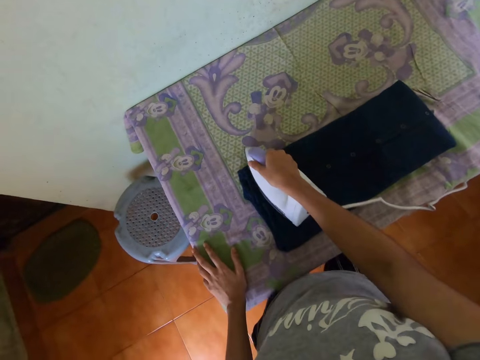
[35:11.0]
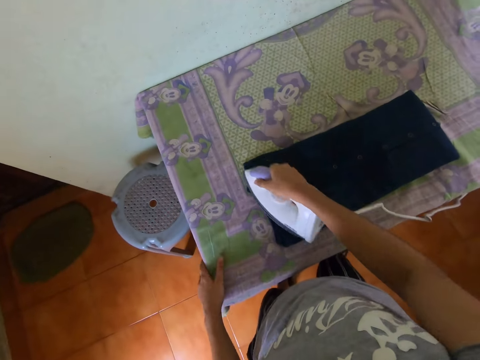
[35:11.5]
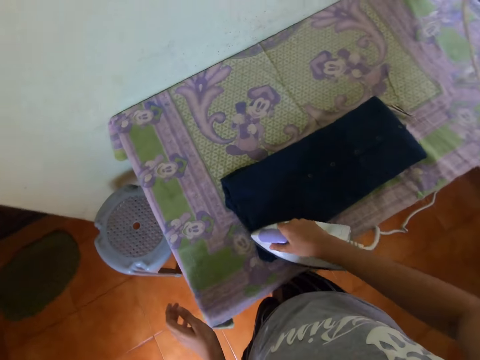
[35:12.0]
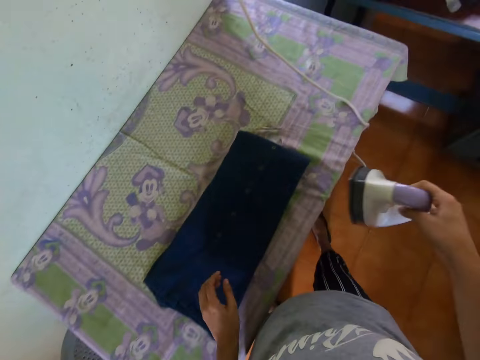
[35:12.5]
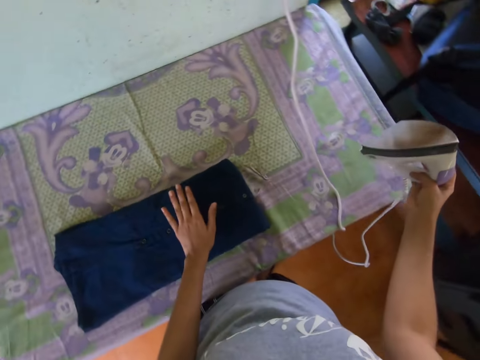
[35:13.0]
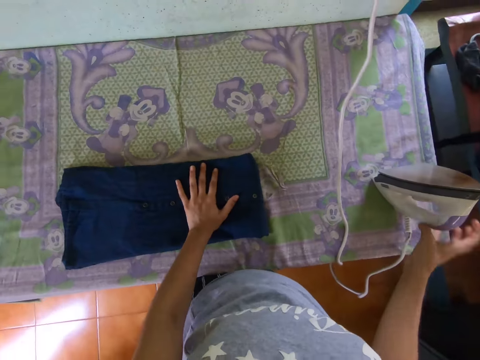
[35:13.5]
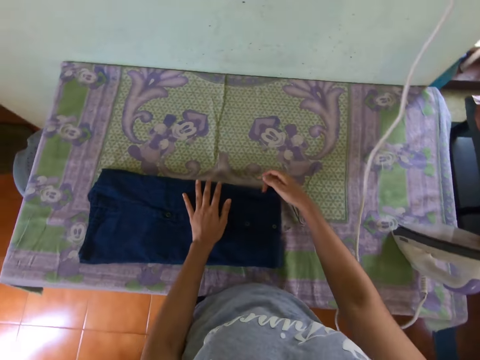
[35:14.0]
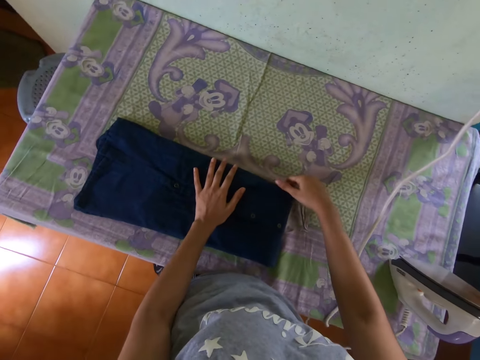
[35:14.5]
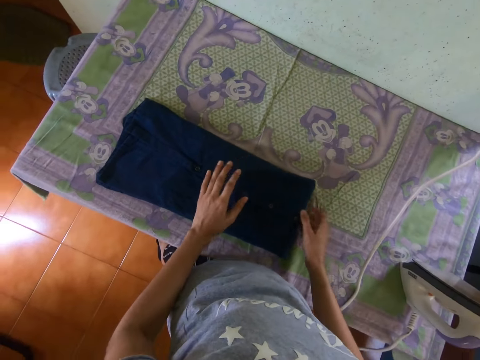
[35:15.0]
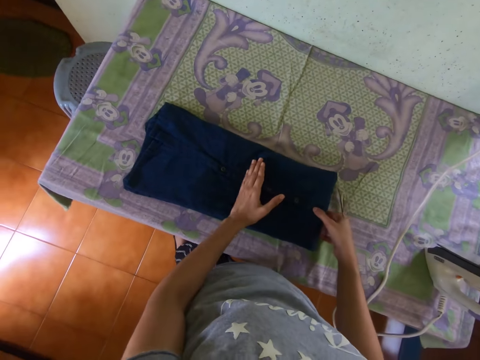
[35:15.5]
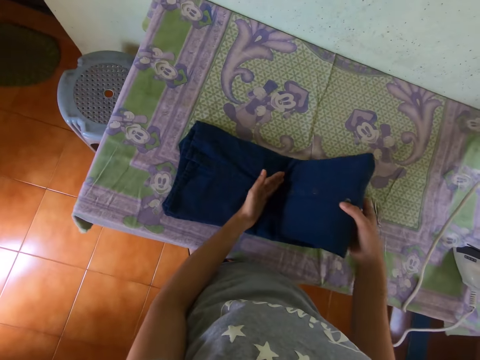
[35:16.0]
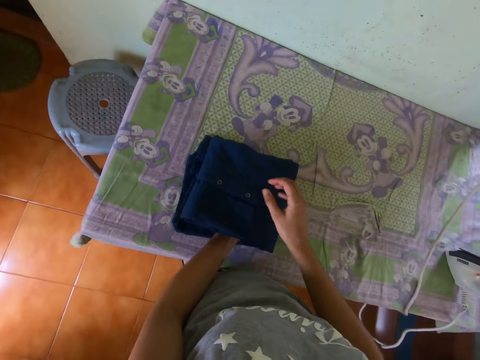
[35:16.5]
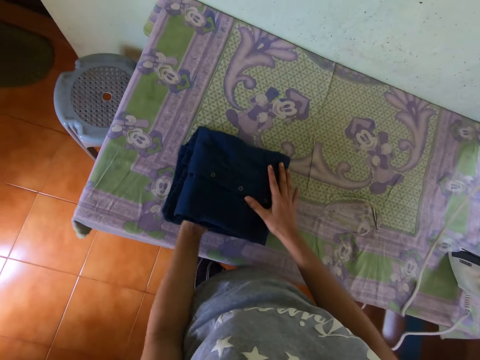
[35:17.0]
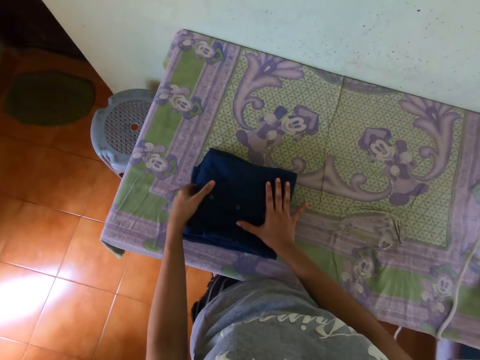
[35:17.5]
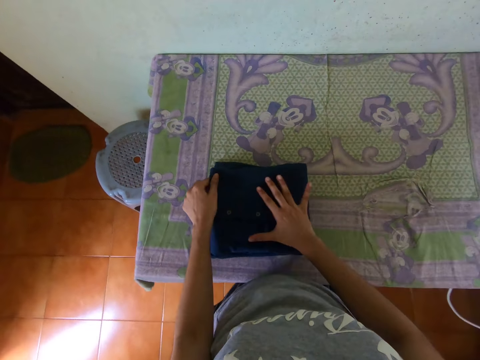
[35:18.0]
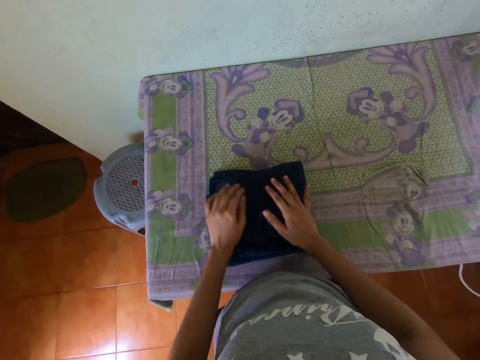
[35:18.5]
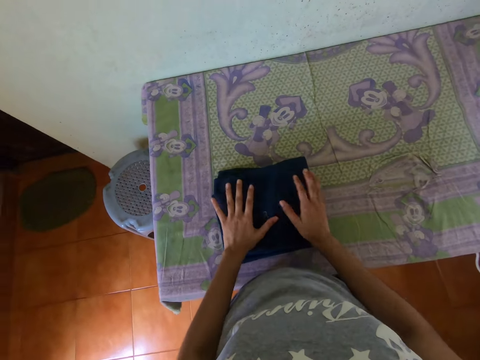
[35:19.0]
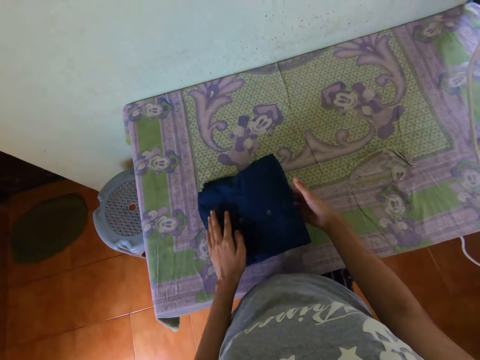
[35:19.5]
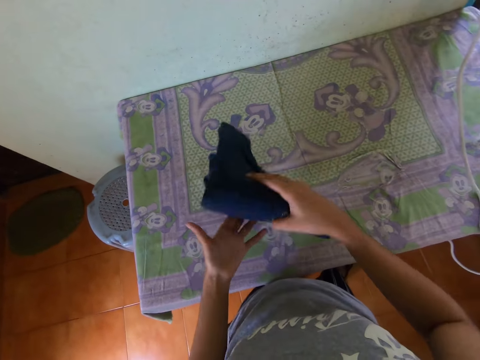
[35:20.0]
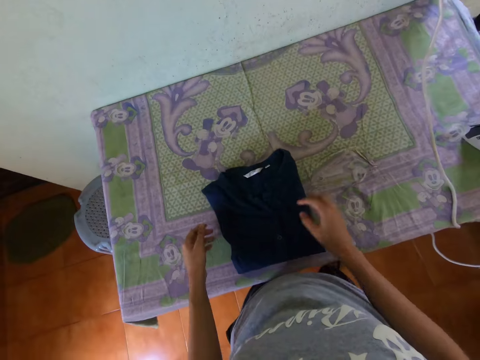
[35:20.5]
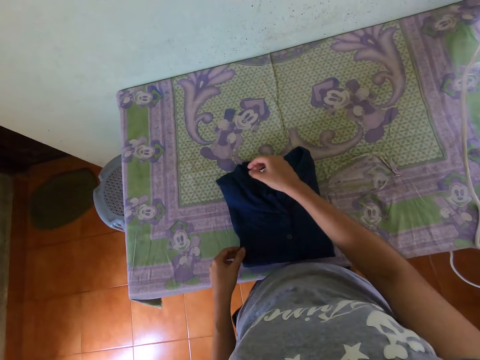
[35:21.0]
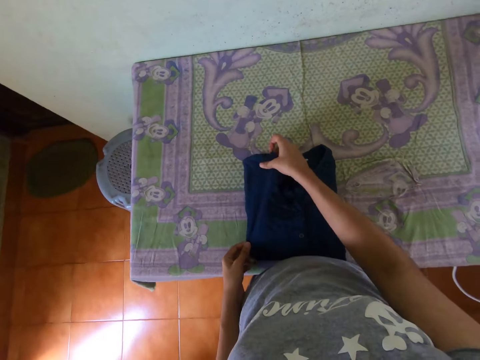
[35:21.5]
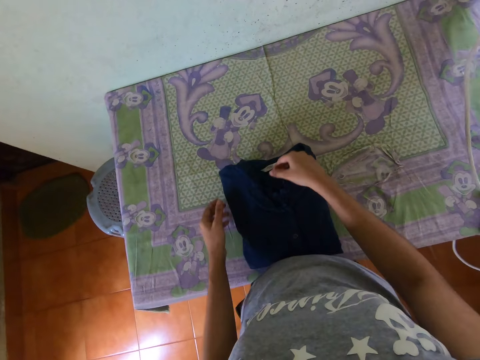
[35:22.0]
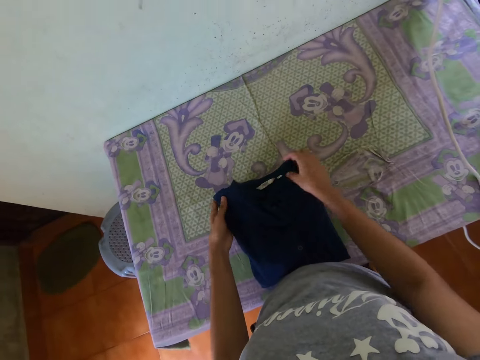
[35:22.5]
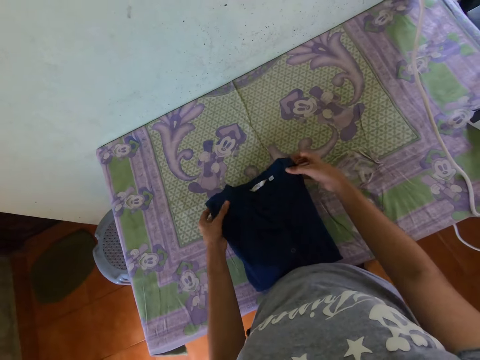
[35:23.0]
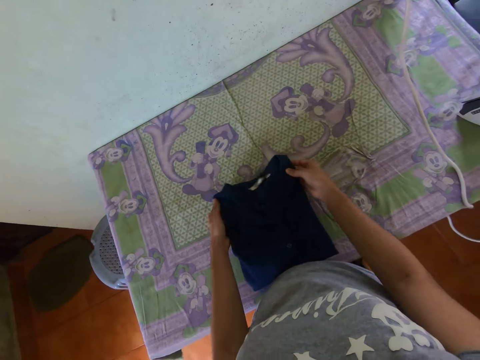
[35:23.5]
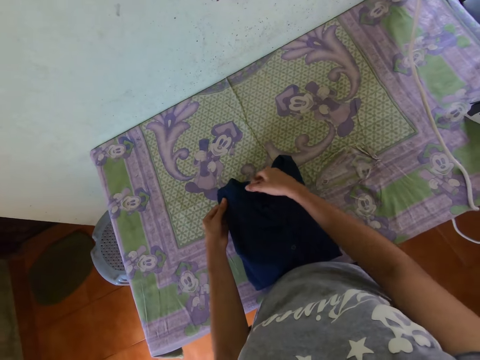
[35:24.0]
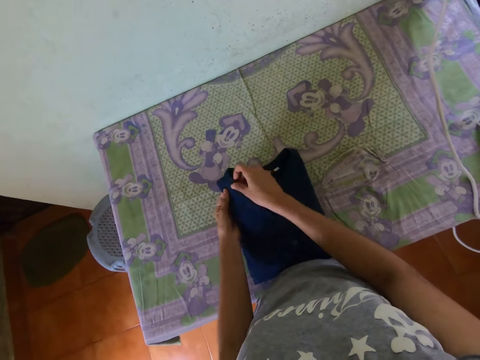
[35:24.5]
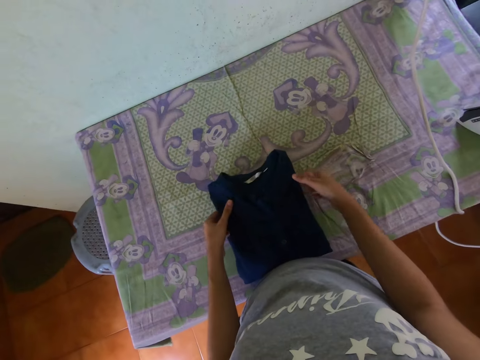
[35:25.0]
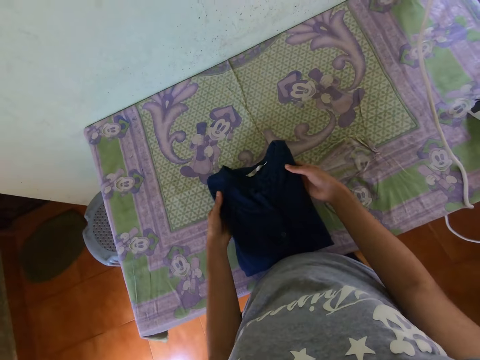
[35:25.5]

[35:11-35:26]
The camera wearer places her left hand on the table. She places her left hand on the shirt on the table. She places the iron in her right hand on the table. She places her right hand on the shirt on the table. She places her left hand on the shirt on the table. She folds the shirt on the table with both hands. She places both hands on the shirt on the table. She picks the shirt from the table with her right hand. She turns the cloth. She places the shirt in her right hand on the table. She arranges the shirt with both hands.

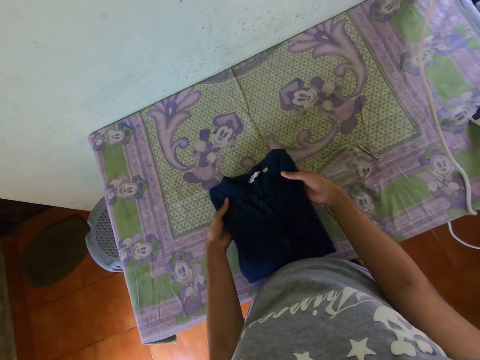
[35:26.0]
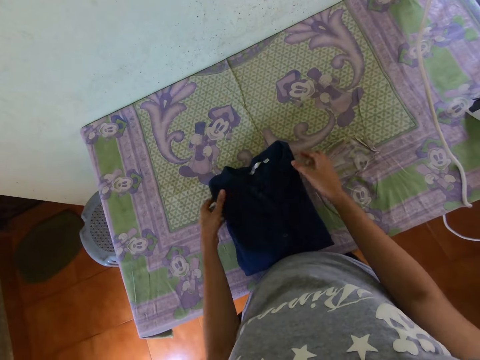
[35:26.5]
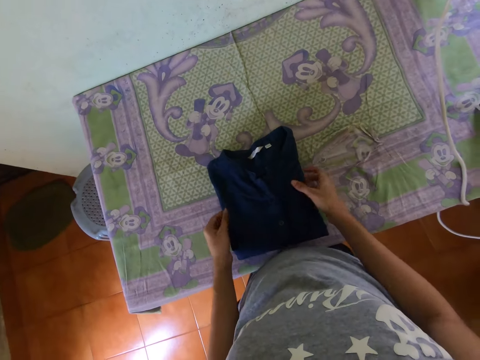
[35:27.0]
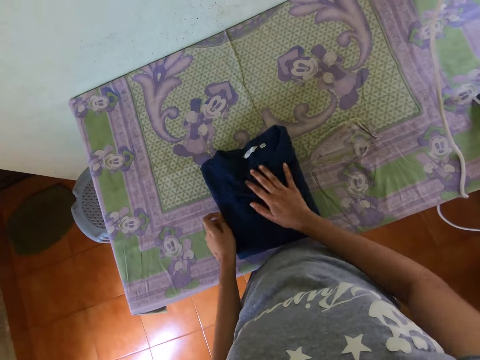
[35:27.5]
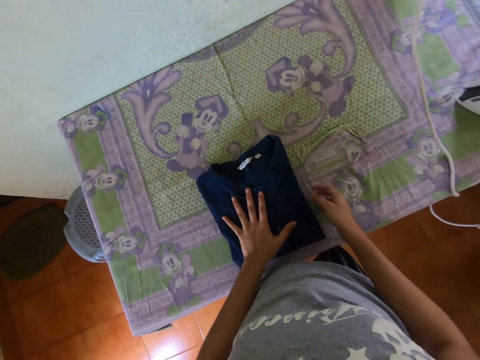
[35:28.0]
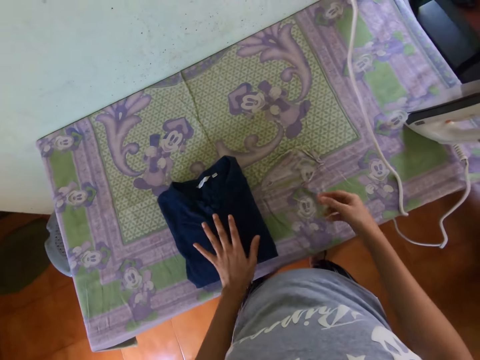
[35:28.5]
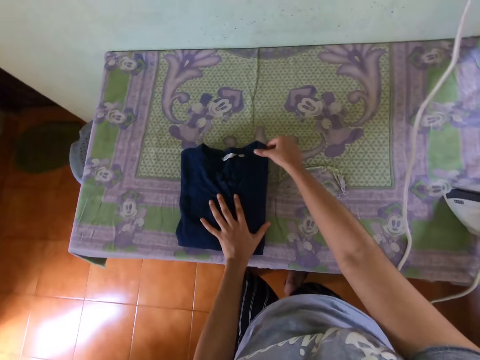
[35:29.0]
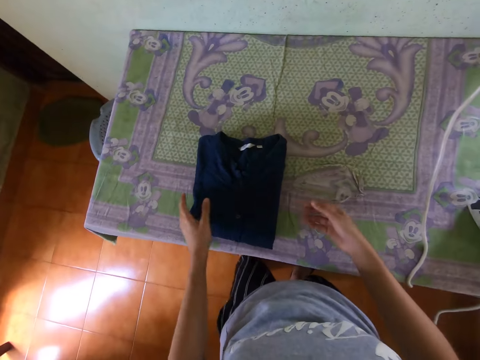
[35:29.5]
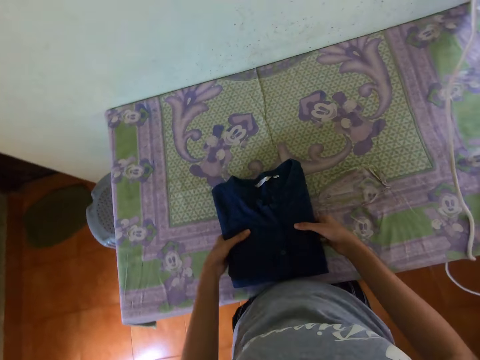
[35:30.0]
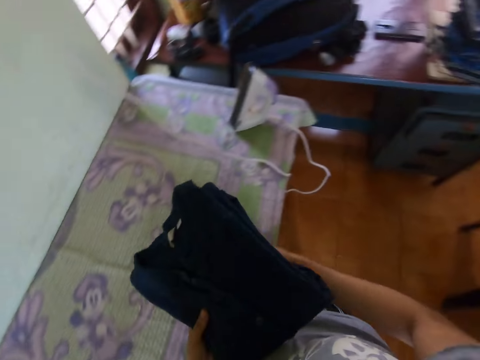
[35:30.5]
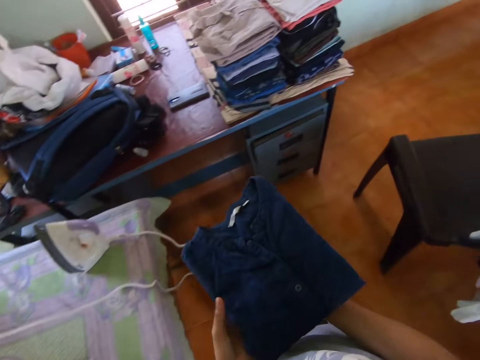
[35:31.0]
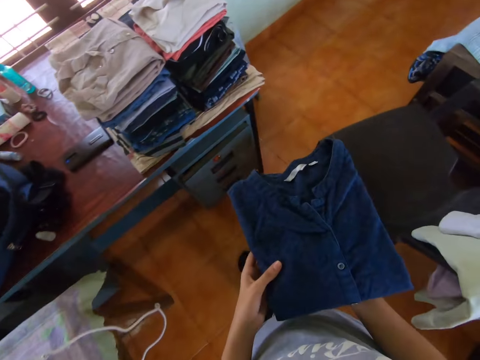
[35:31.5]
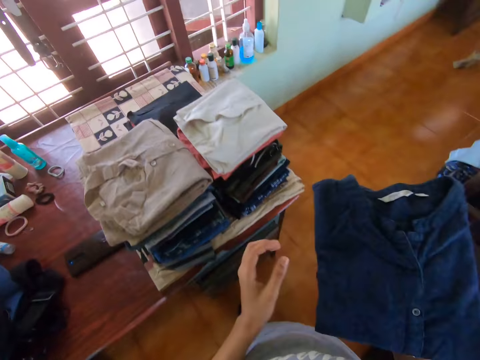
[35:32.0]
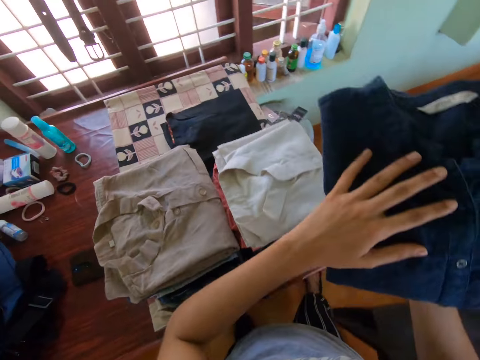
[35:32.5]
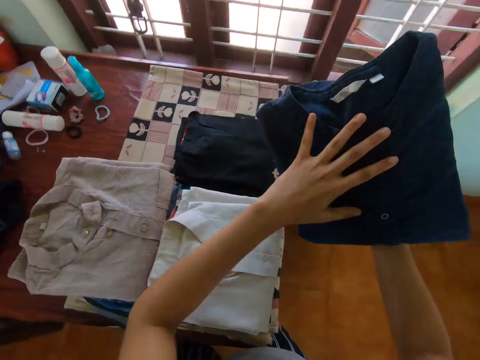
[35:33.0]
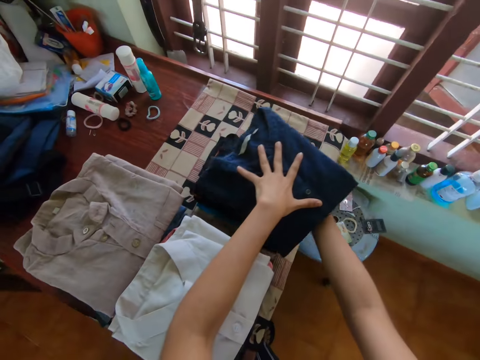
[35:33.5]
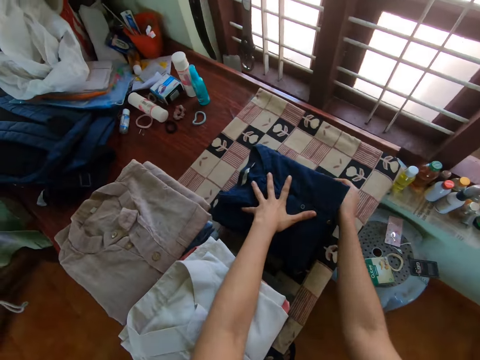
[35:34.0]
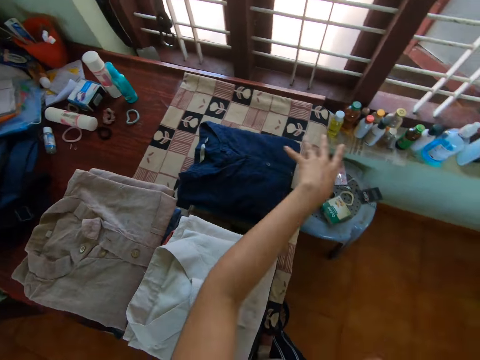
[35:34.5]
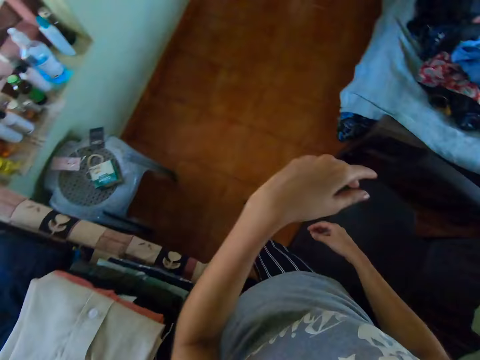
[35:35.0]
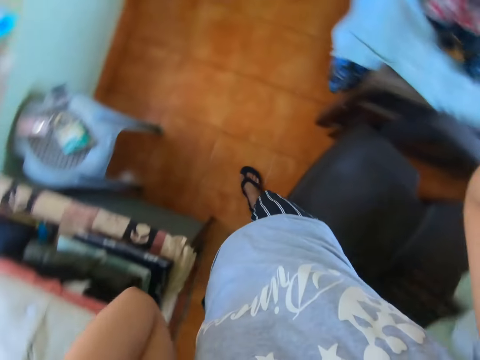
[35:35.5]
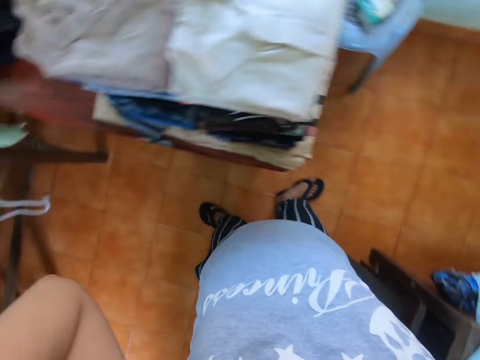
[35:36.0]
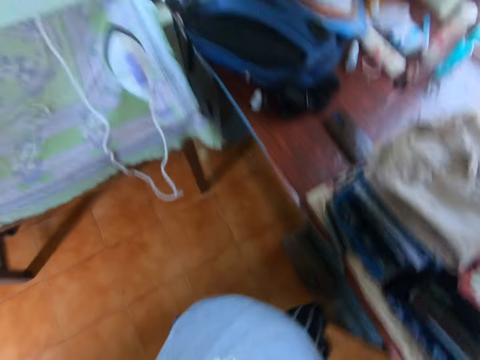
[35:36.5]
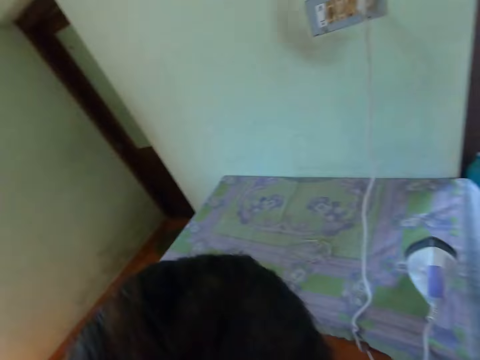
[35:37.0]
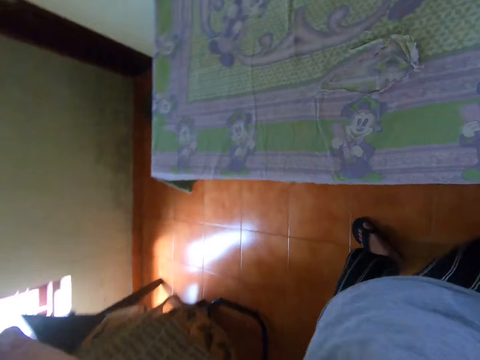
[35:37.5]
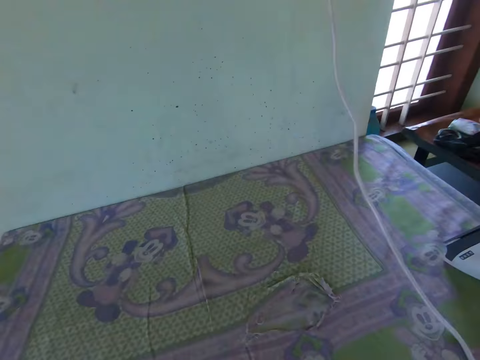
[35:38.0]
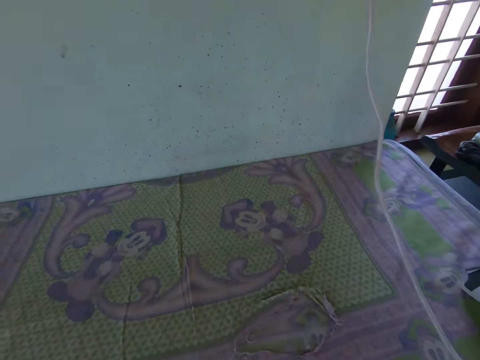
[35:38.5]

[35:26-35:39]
The camera wearer places her right hand on the shirt on the table. She places her left hand on the shirt on the table. She touches the shirt with her right hand. She picks the shirt from the table with both hands. She places her right hand under the shirt. She carries the cloth. She walks in the room. She places her left hand on the shirt in her right hand. She places the shirt in her hands on the shirts on the table. She moves her hands towards the camera on her head. She touches the body. She flips her hair. She walks in the room.
